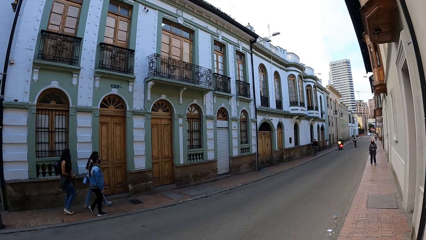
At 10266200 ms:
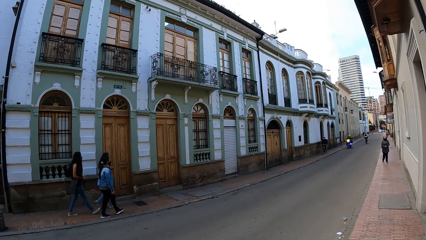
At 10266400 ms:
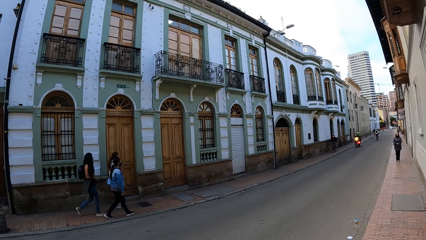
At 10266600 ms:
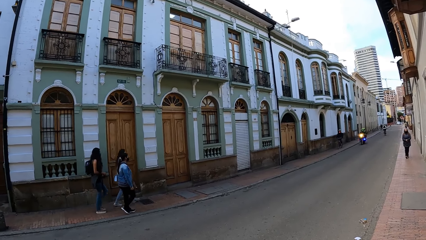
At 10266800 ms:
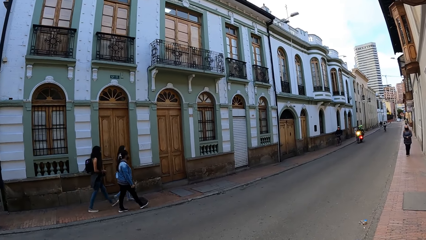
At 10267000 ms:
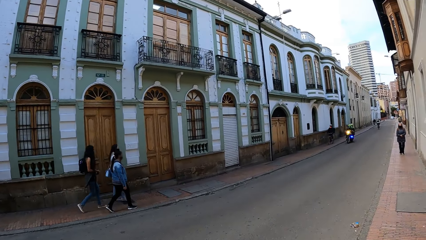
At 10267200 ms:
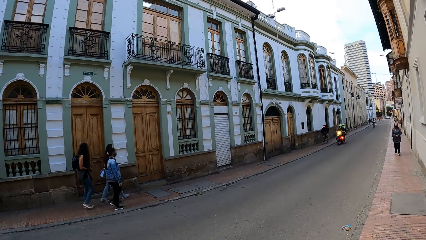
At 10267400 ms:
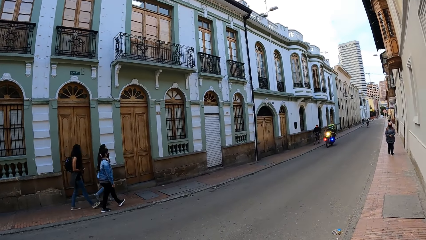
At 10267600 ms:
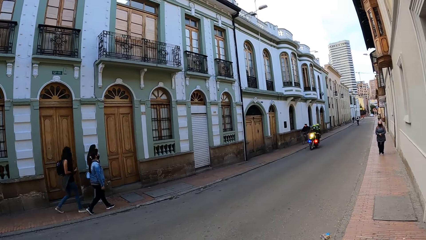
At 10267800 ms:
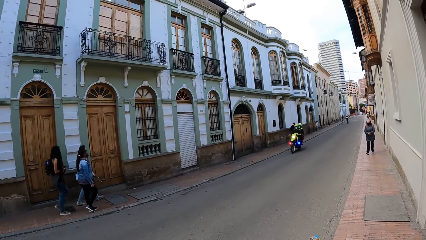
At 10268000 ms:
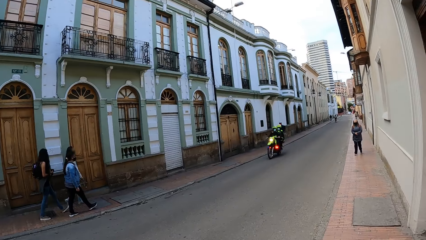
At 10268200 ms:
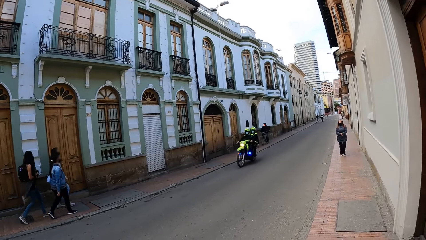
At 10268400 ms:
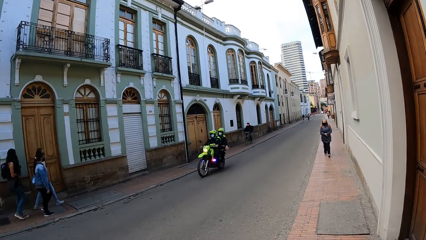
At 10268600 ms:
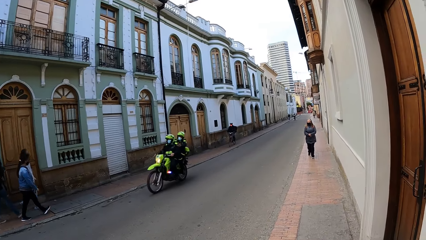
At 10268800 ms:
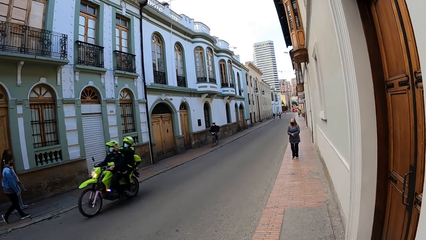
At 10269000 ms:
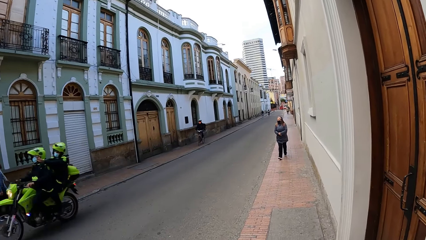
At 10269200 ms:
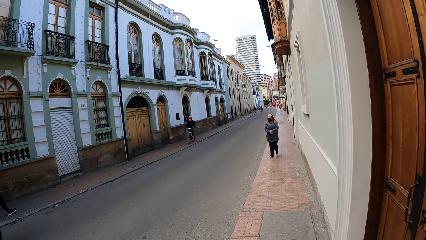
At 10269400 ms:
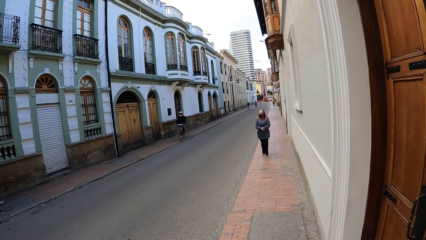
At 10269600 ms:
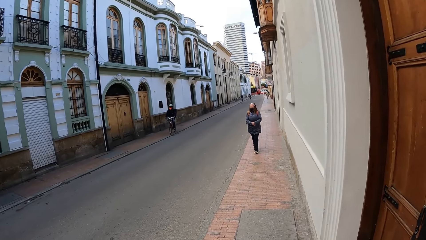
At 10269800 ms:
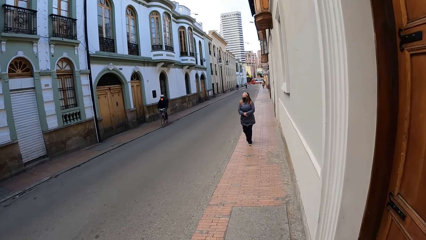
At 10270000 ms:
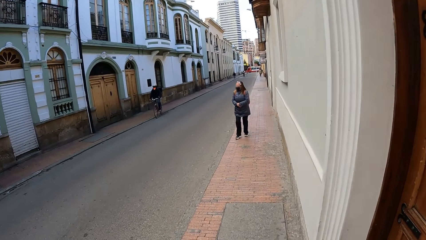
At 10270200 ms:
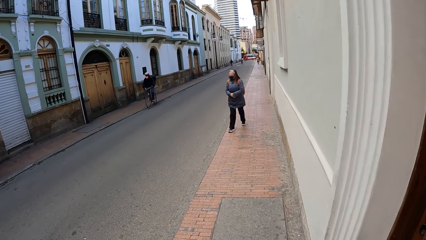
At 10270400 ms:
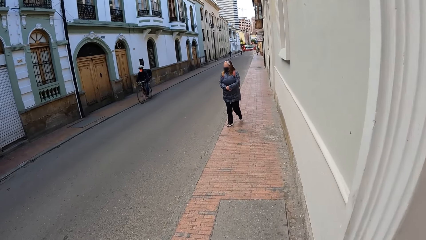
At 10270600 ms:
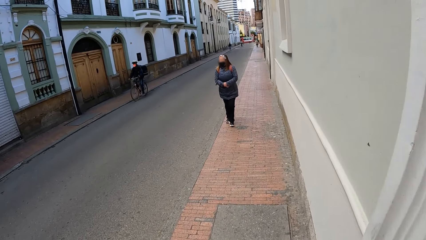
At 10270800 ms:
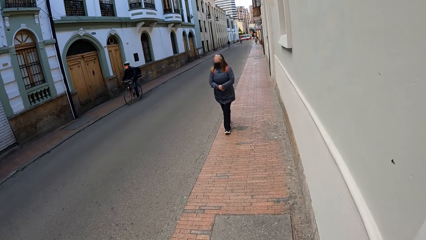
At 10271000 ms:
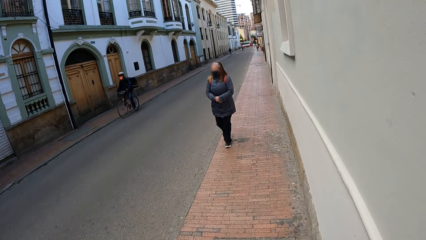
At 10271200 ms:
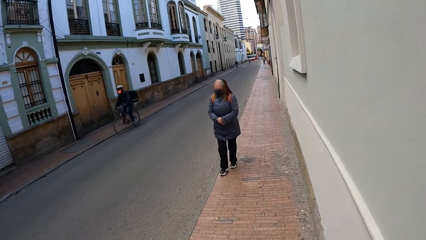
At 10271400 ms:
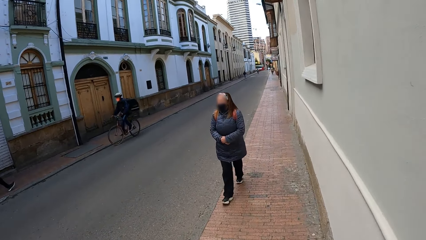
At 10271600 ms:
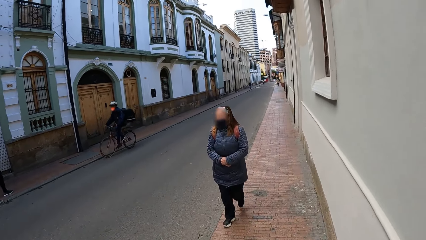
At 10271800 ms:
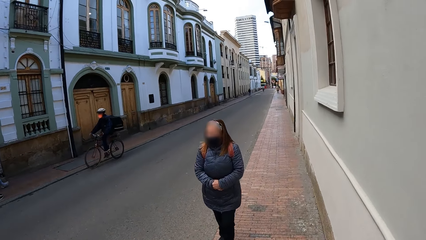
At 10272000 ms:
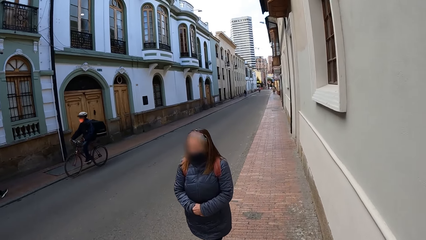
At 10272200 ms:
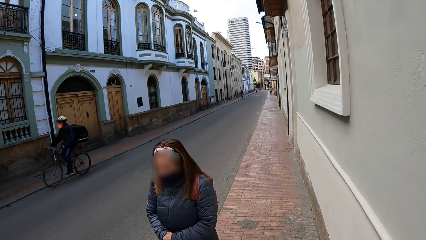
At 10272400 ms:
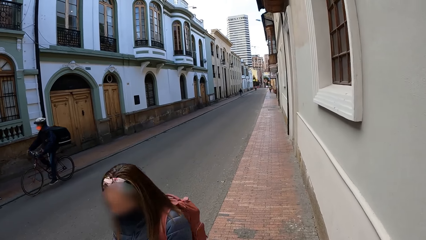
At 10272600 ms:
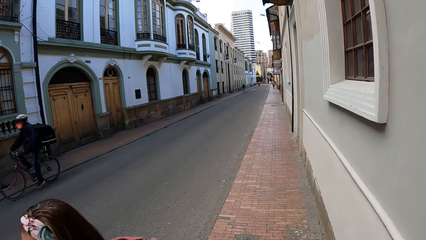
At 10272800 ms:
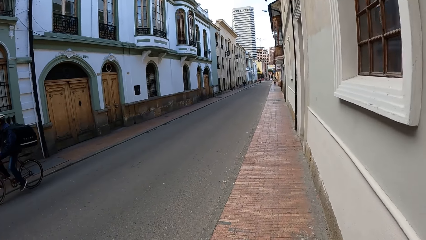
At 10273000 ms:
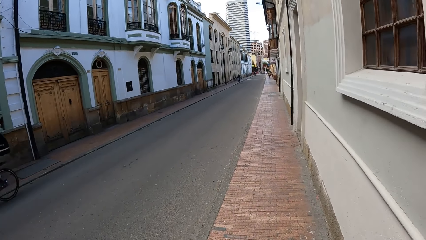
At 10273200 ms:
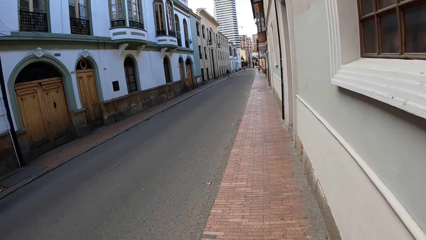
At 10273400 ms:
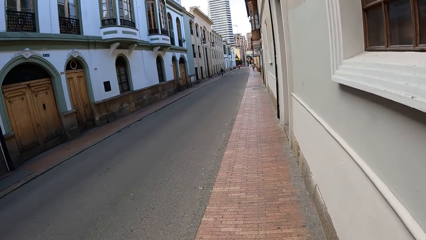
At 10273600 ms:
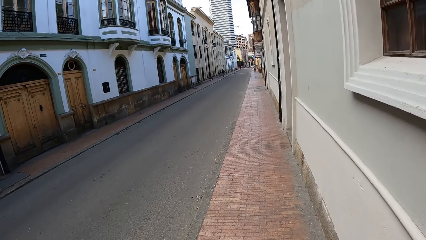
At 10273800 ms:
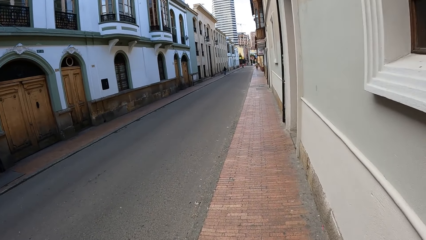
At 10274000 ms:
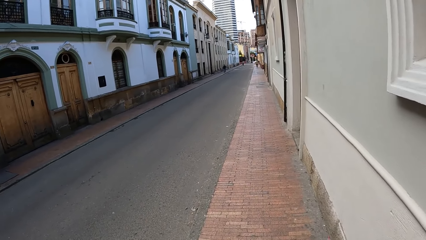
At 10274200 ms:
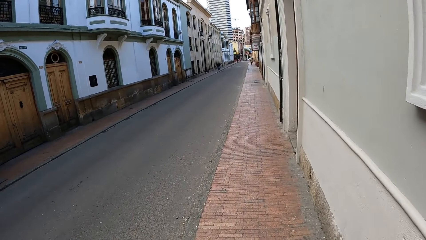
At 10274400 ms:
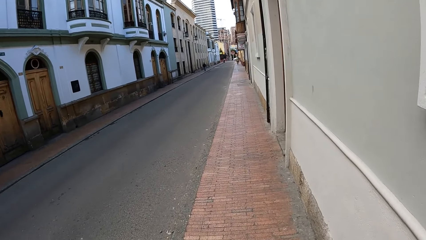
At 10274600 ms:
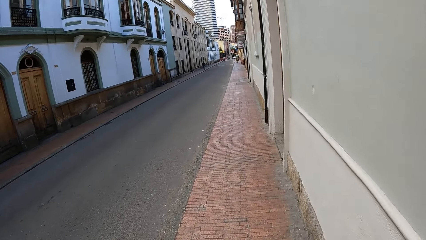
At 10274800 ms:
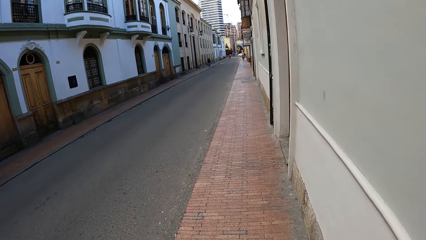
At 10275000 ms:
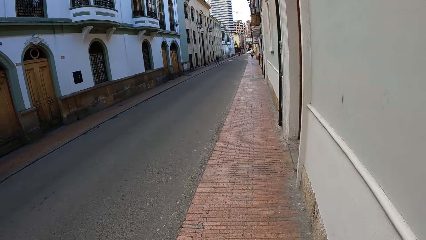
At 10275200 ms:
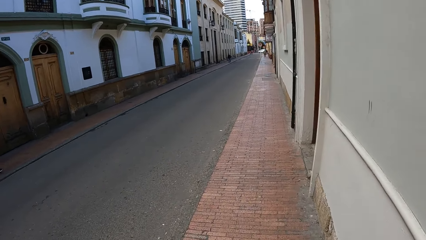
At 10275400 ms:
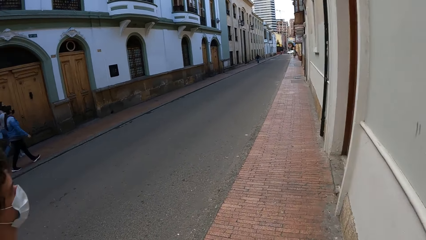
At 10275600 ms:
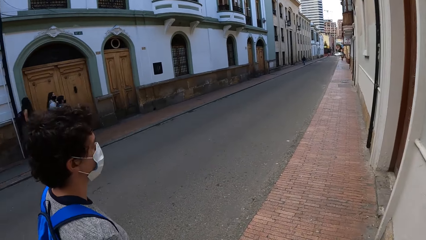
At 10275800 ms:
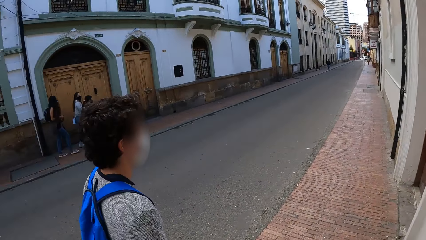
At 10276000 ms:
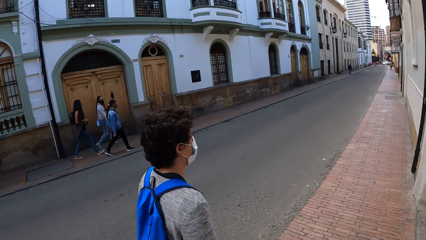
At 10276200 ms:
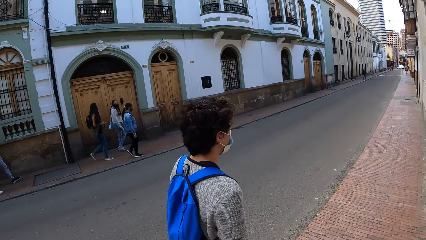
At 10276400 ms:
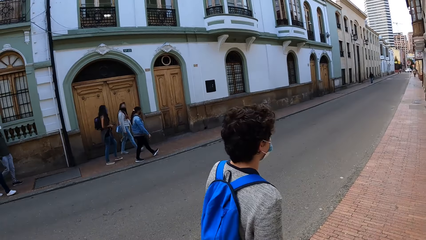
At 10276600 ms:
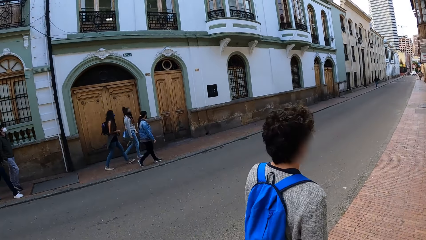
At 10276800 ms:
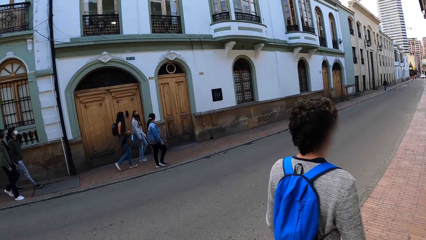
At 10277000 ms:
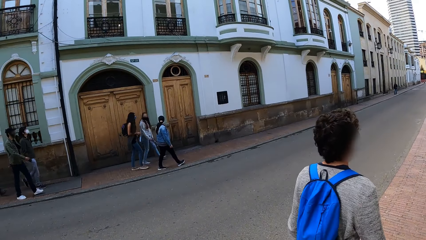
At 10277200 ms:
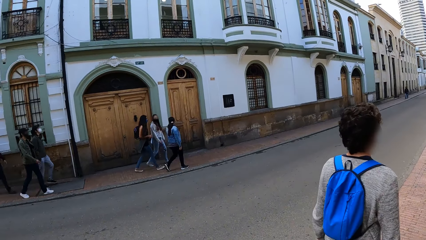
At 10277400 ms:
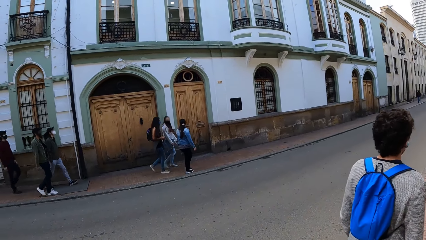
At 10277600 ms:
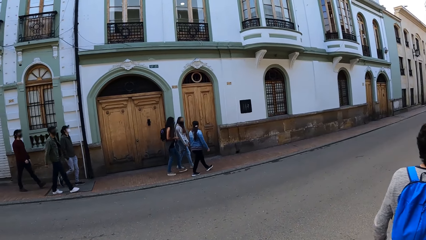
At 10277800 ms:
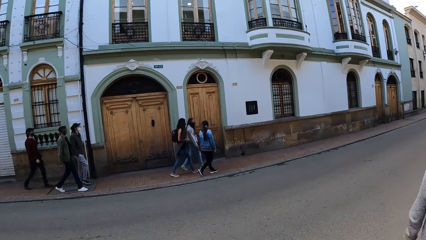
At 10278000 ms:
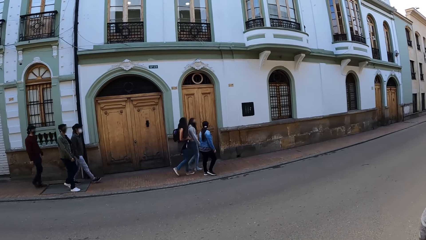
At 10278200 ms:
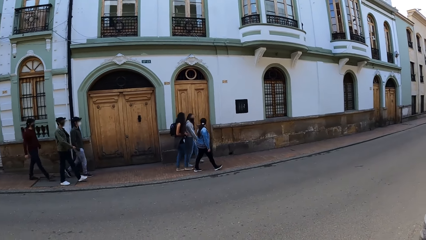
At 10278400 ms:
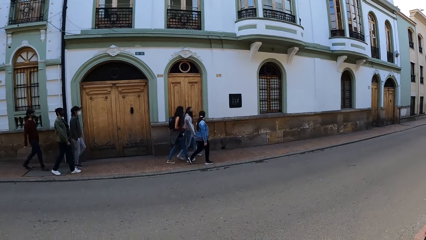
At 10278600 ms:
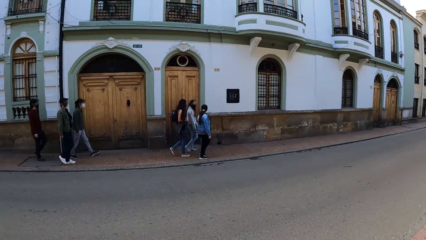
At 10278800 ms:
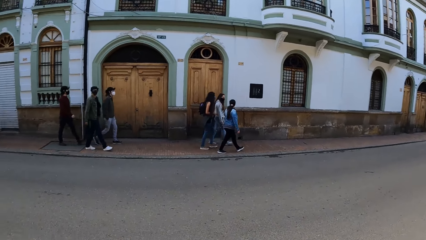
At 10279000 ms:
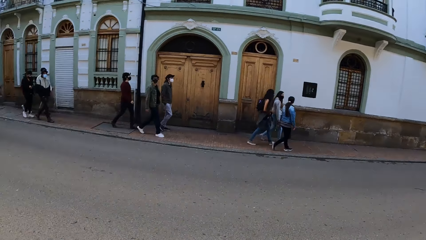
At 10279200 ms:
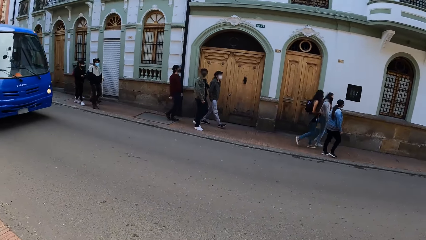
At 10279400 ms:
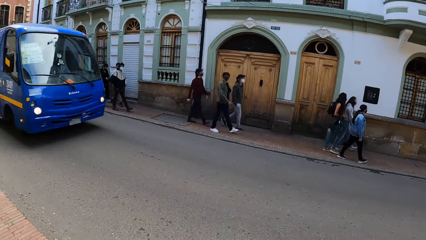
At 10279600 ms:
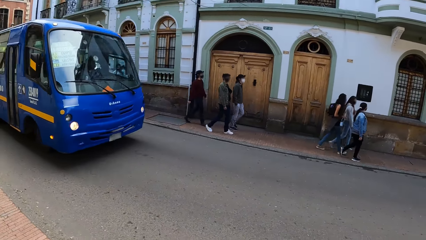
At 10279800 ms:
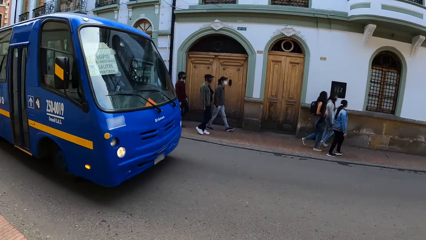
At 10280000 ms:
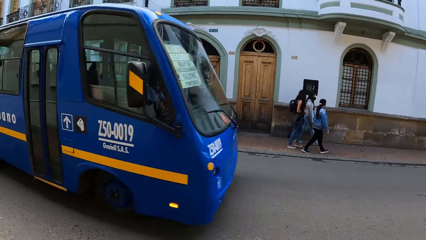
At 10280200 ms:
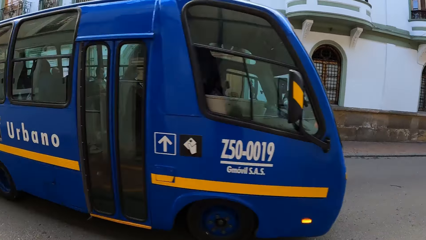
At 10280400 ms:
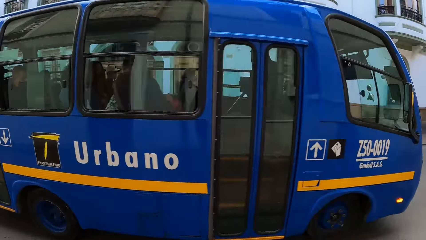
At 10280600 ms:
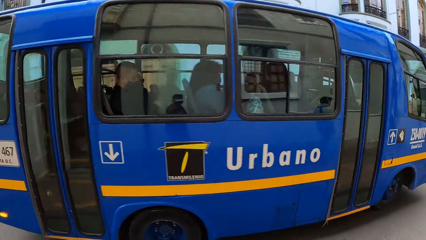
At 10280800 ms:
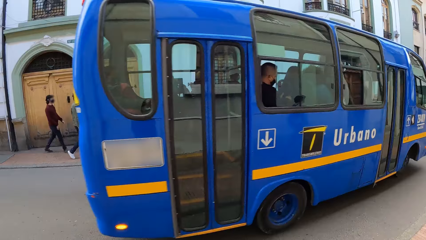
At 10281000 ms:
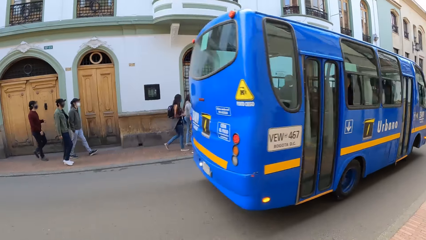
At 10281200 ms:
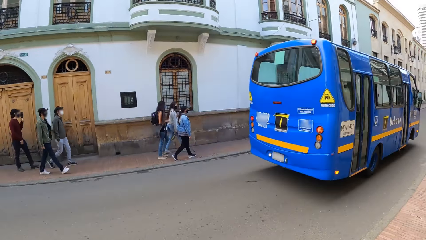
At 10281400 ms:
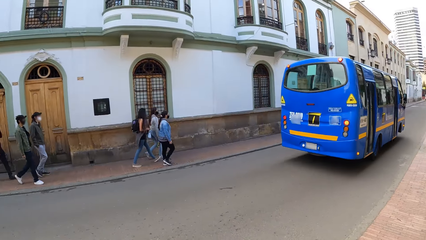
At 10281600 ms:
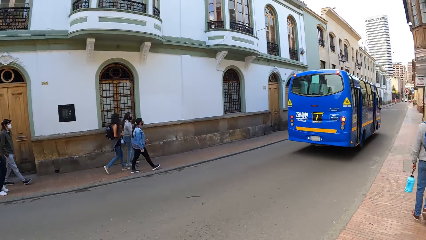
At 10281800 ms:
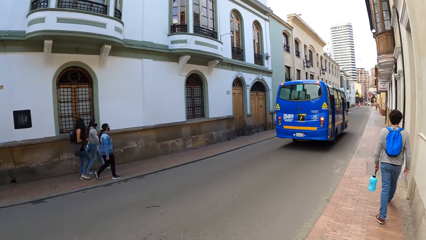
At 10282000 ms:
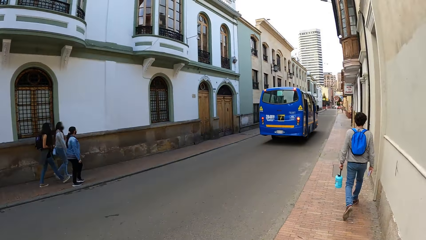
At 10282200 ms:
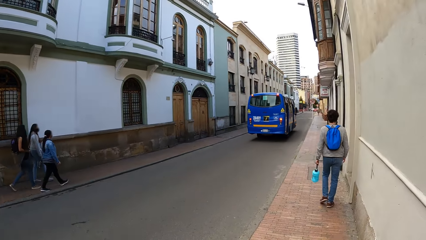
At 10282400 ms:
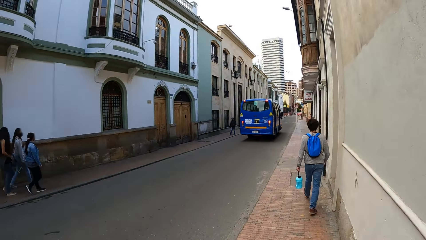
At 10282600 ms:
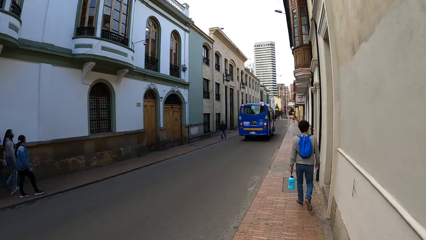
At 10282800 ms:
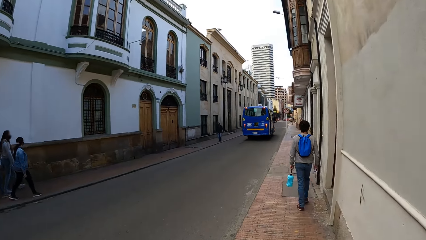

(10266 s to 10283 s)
The camera wearer looks at the bus.
